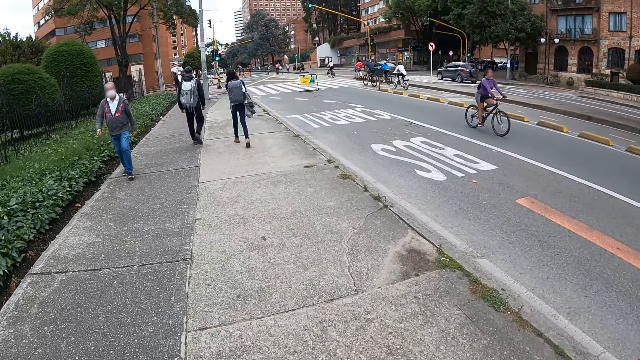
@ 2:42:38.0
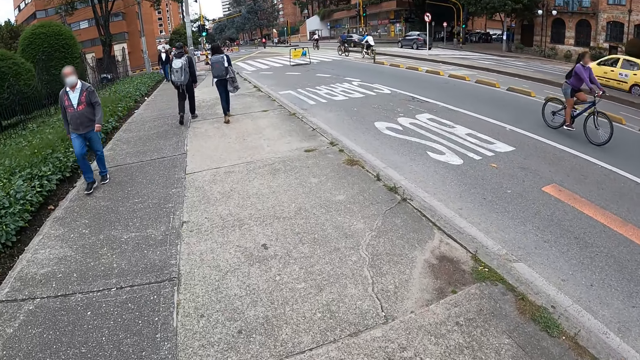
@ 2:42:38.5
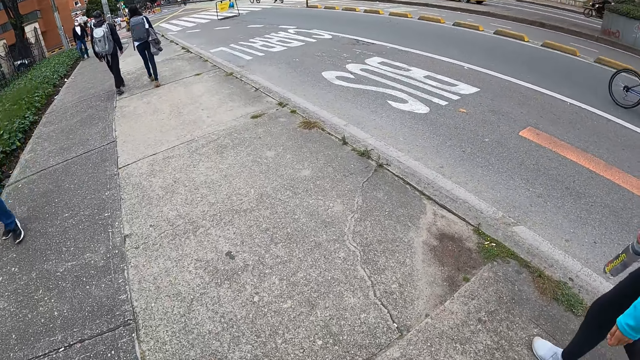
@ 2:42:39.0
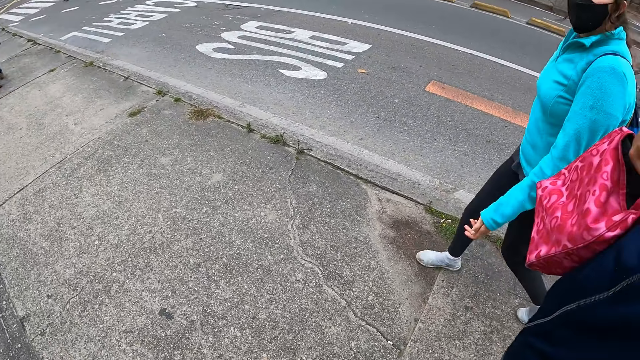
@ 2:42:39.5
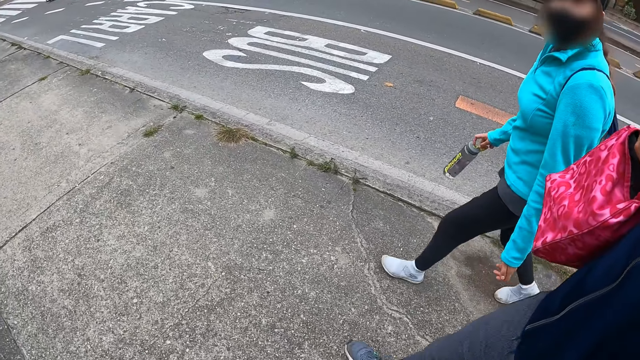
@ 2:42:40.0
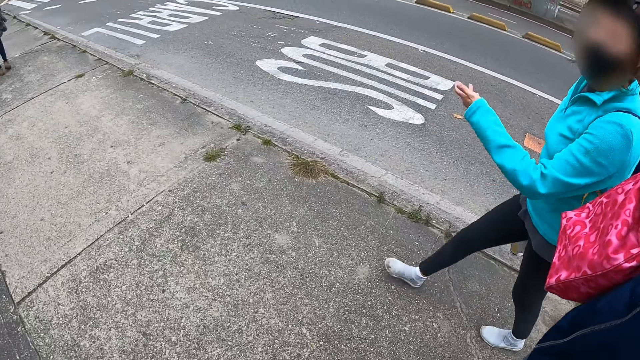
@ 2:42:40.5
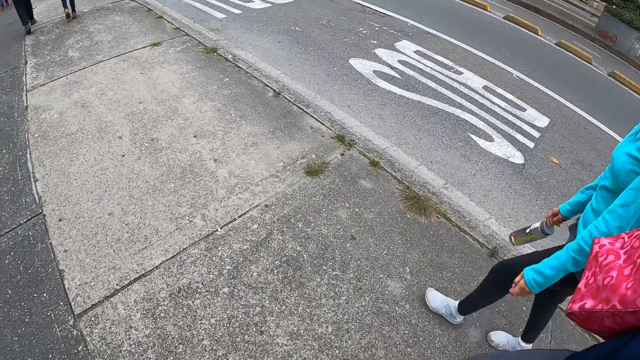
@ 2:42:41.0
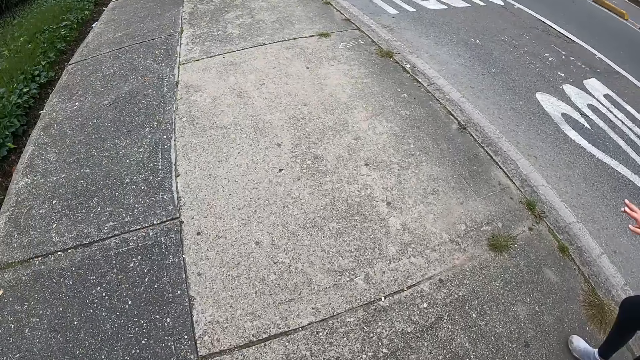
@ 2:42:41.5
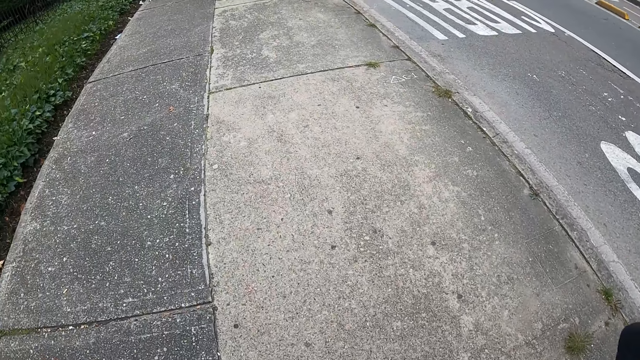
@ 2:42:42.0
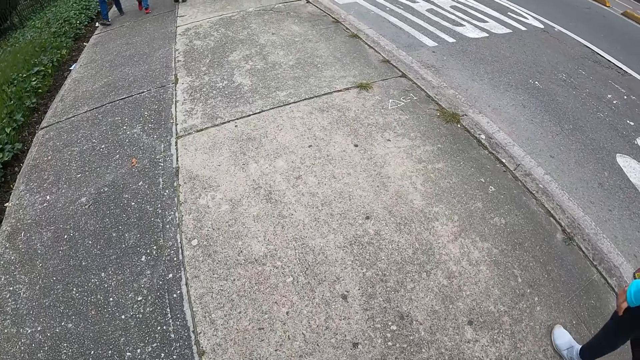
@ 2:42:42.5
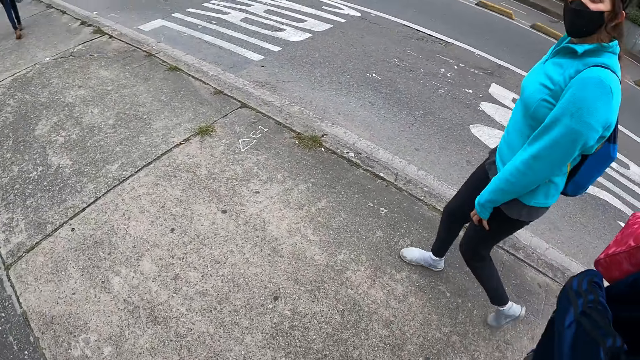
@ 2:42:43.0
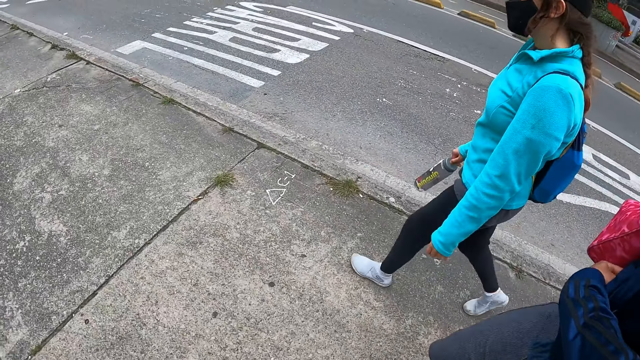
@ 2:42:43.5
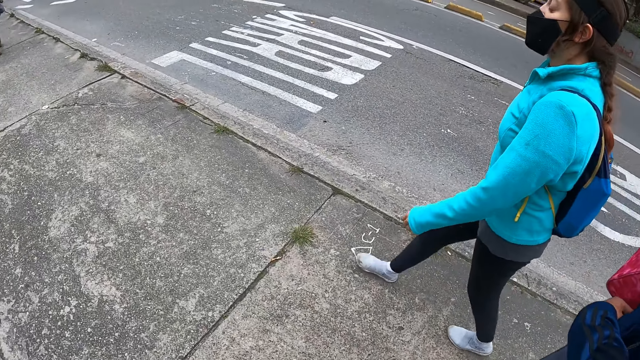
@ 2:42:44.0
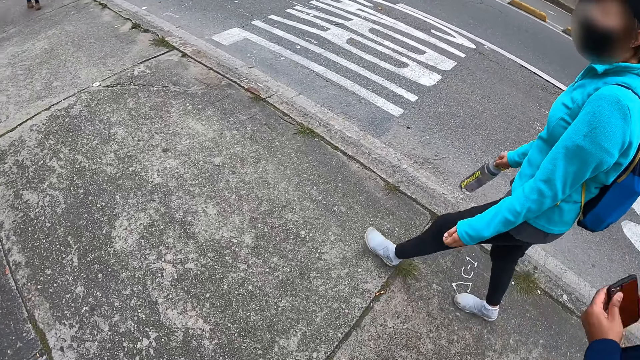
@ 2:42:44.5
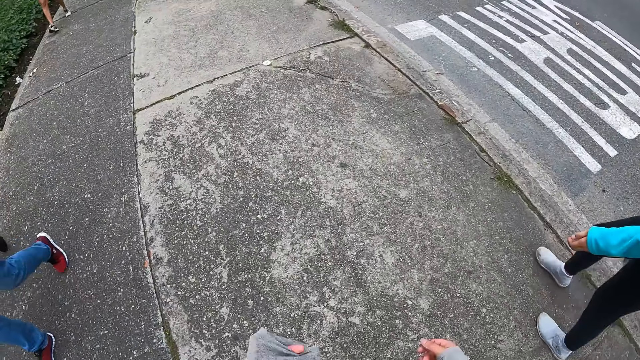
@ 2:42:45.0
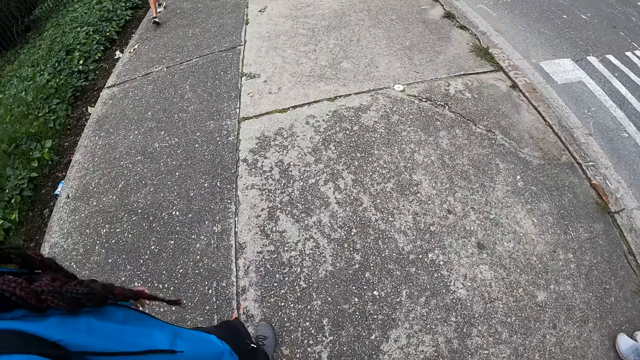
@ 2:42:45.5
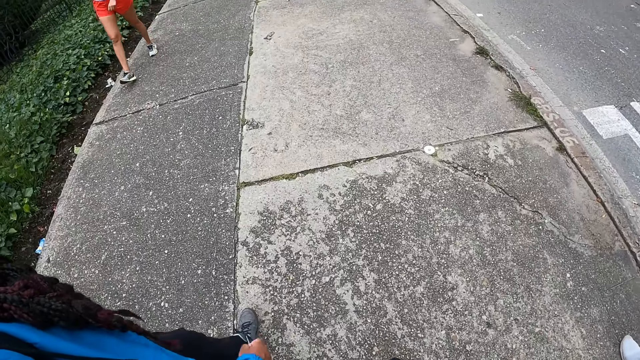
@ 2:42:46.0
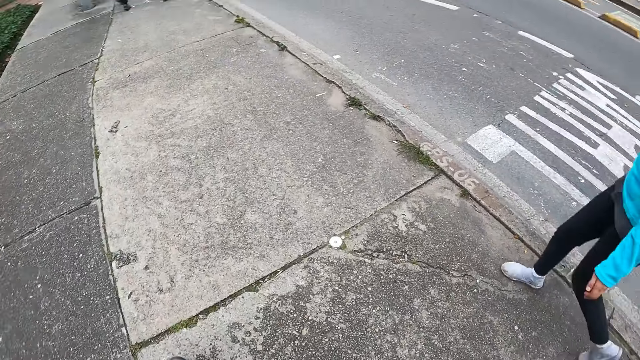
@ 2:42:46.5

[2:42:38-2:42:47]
The camera wearer looks at a woman. The woman gestures with her left hand.

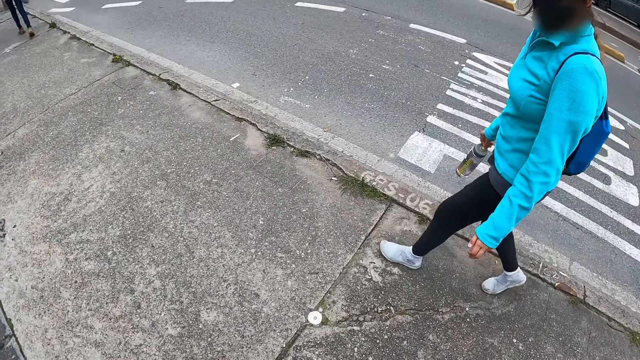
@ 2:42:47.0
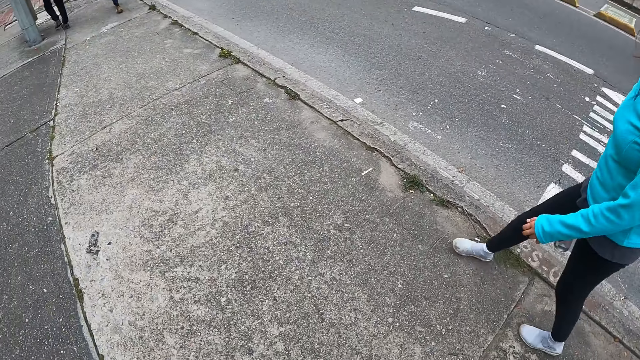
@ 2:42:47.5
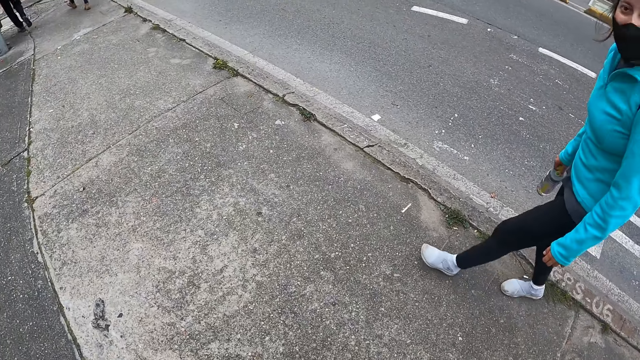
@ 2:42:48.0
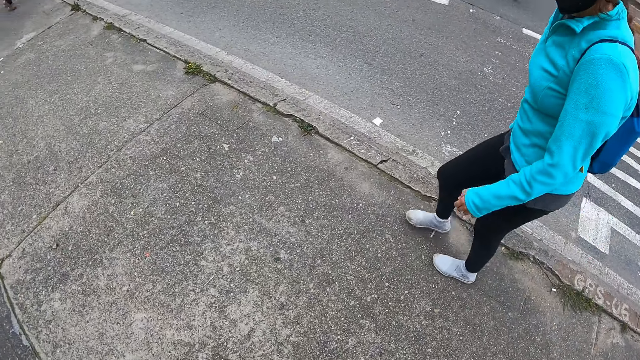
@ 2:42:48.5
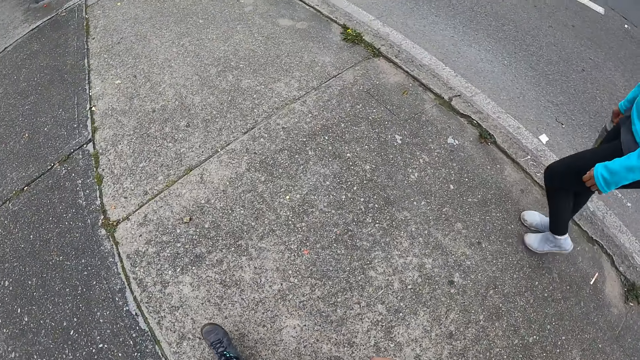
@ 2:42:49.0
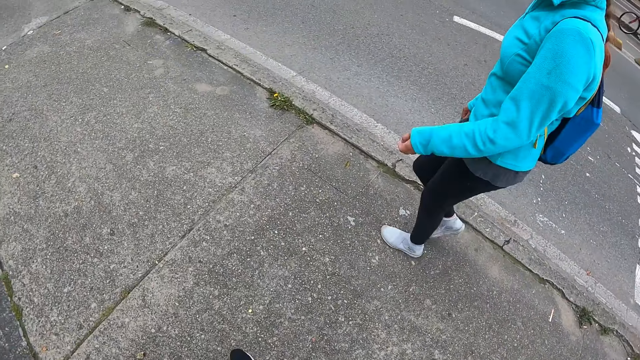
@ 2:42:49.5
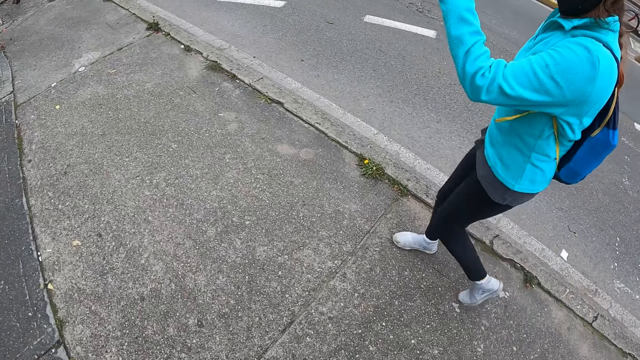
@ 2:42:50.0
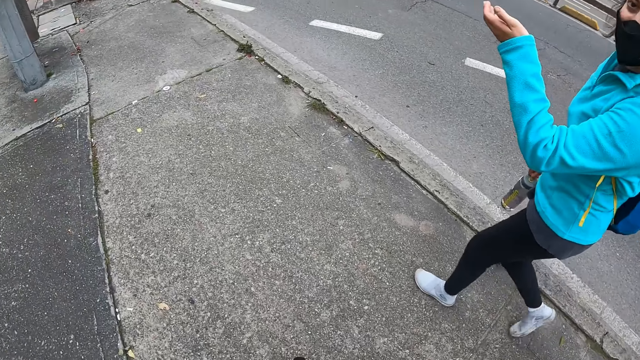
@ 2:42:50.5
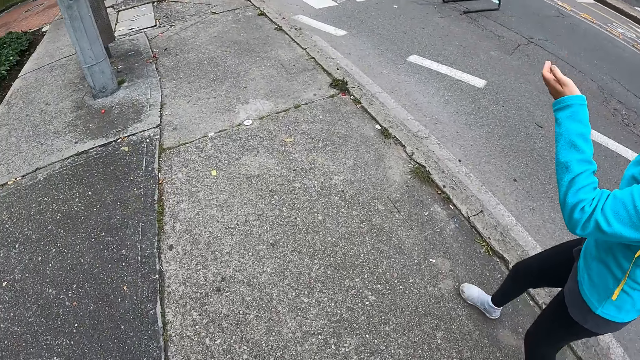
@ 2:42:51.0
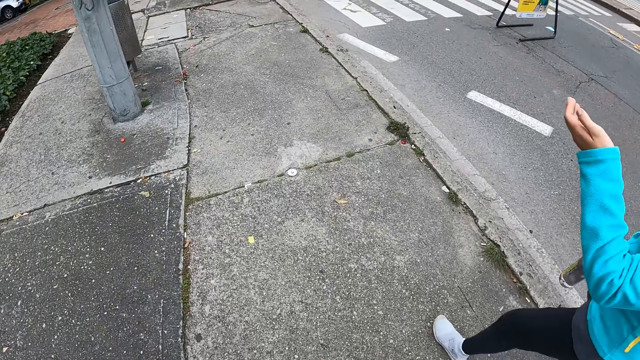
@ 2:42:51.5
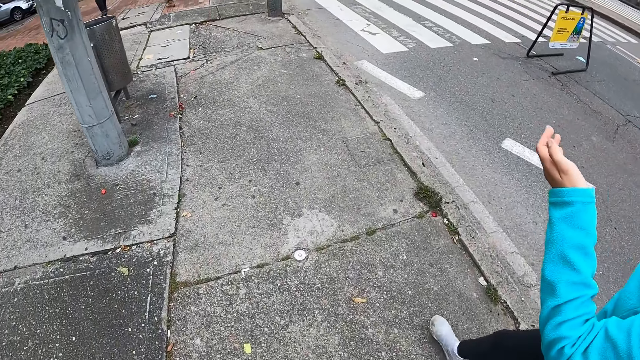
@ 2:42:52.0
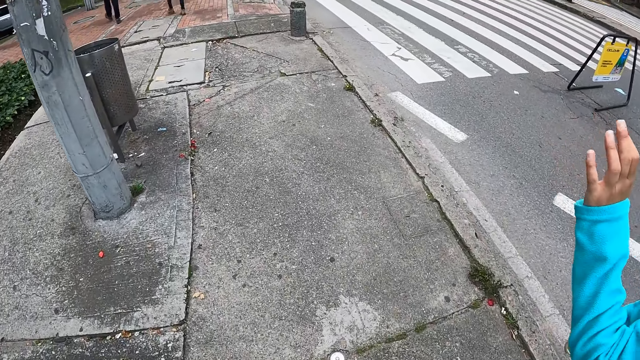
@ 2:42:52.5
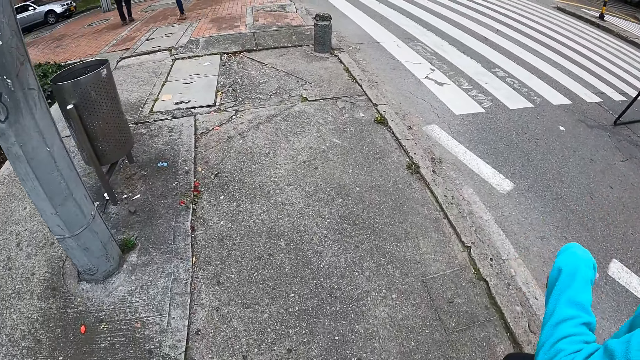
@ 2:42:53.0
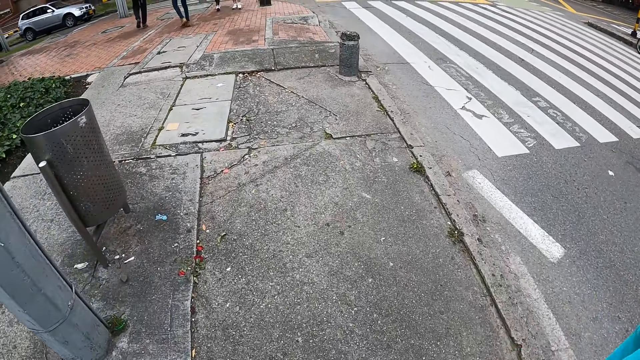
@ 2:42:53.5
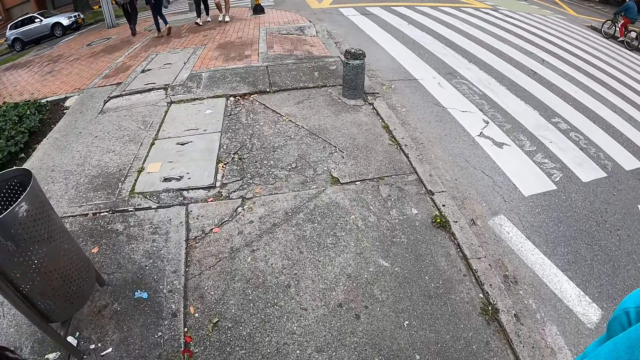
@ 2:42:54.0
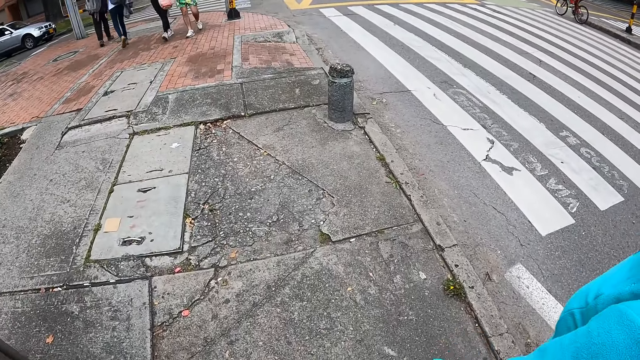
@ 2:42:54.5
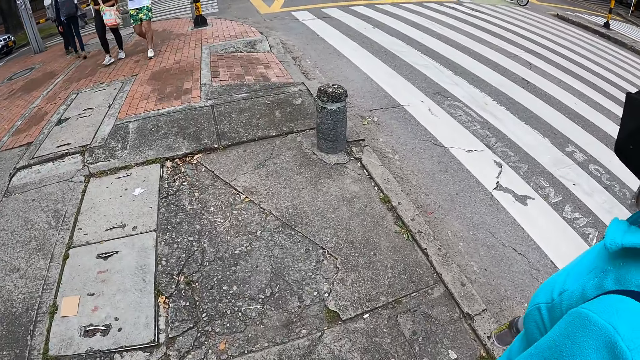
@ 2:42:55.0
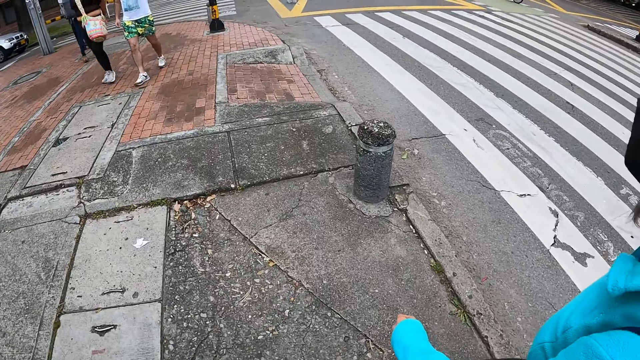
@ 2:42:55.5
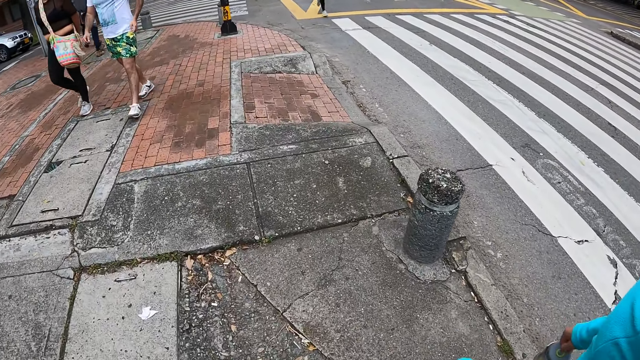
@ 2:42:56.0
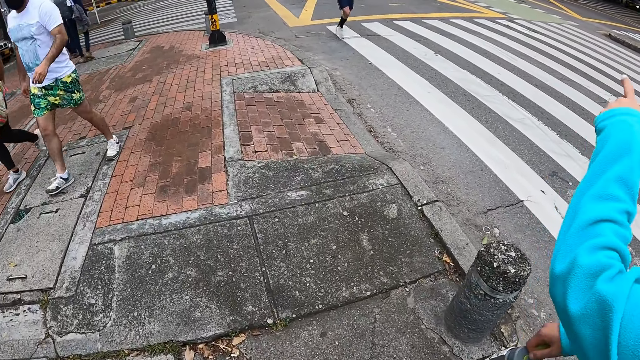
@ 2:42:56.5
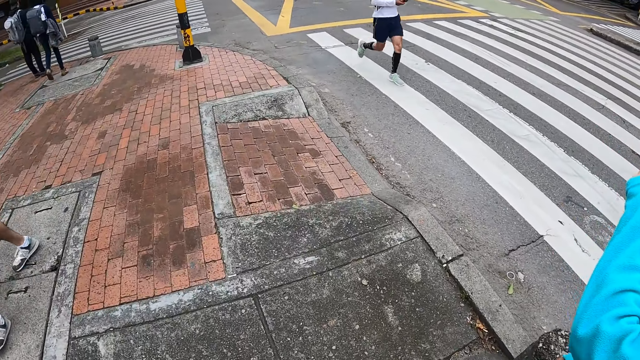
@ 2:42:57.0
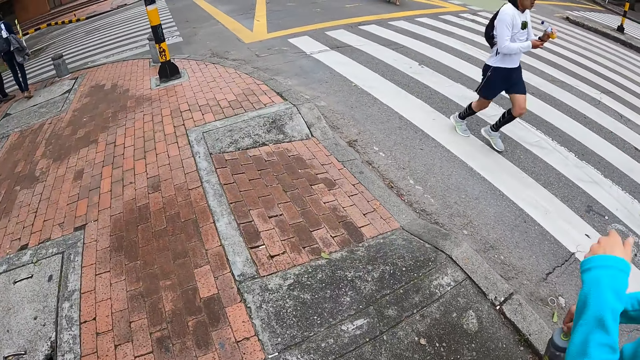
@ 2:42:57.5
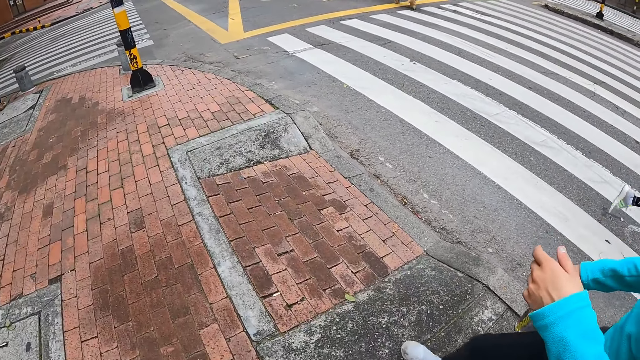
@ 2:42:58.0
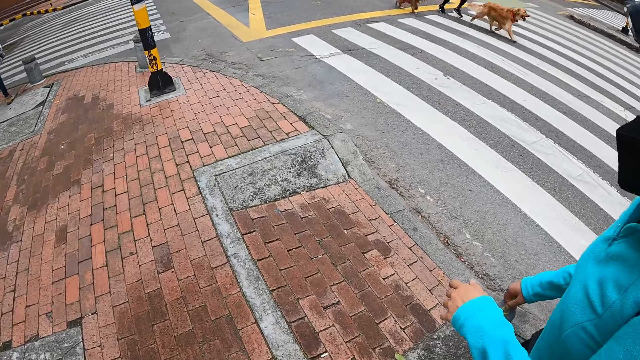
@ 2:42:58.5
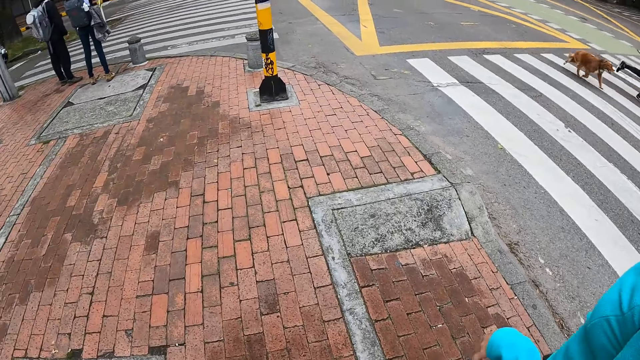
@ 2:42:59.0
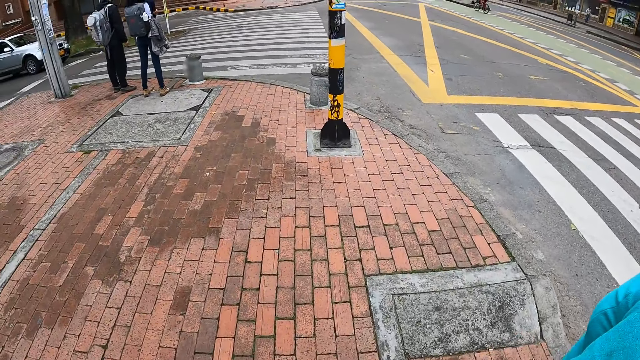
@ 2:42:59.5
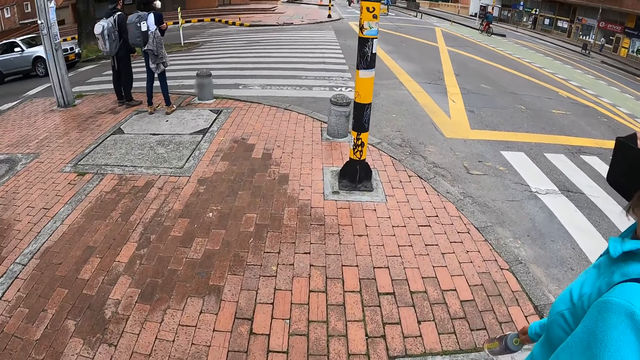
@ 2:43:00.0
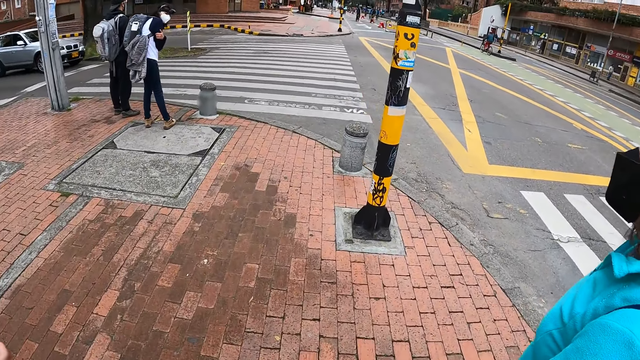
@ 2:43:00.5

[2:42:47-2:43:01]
The woman gestures with her left hand. The camera wearer listens to the woman. The woman gestures with her left hand again.
